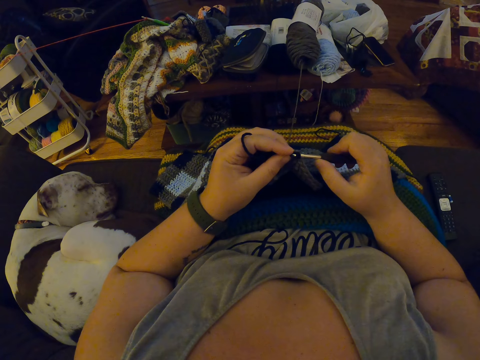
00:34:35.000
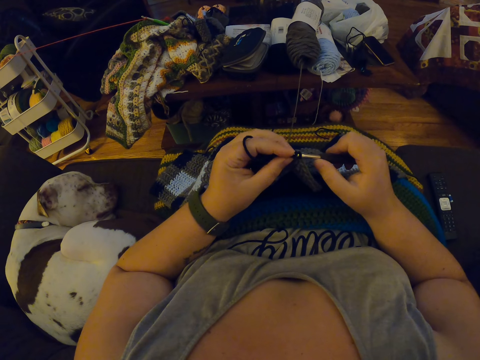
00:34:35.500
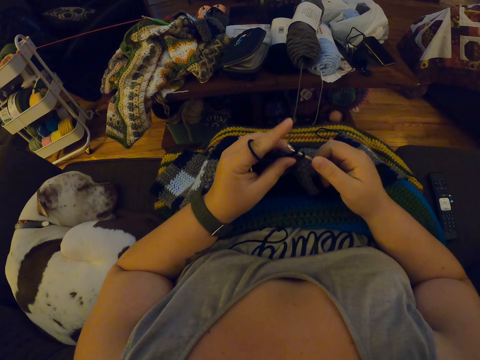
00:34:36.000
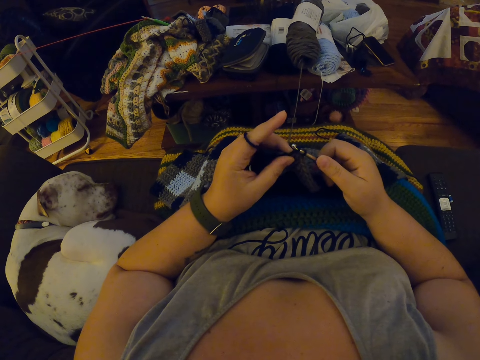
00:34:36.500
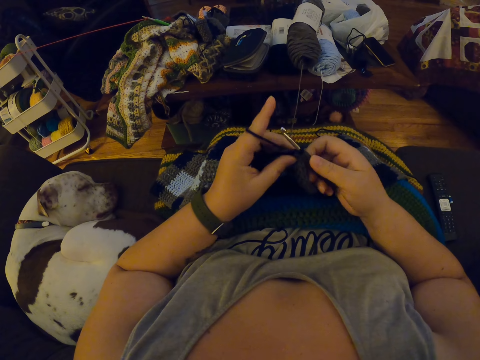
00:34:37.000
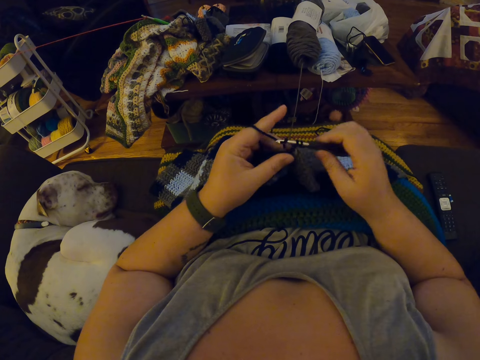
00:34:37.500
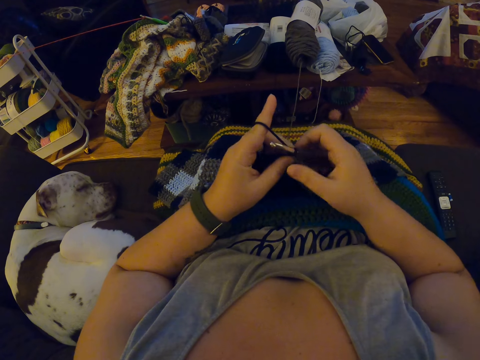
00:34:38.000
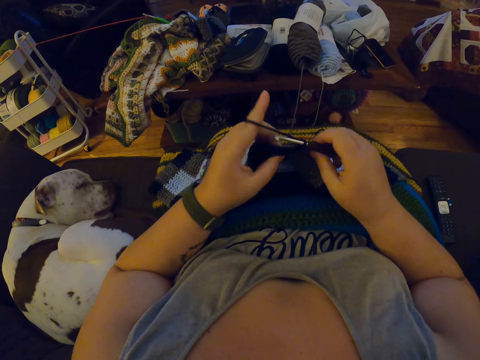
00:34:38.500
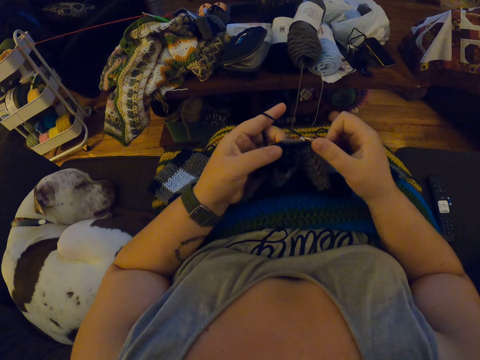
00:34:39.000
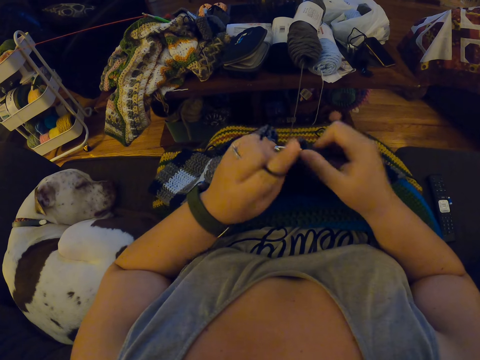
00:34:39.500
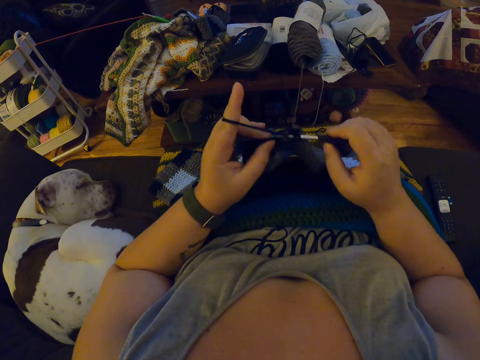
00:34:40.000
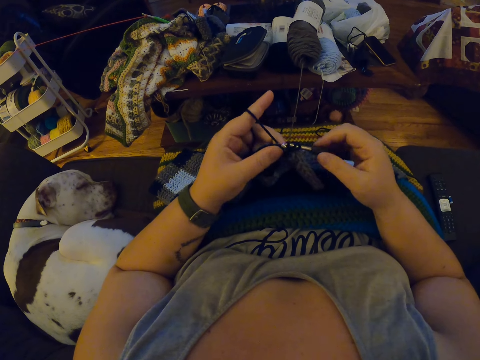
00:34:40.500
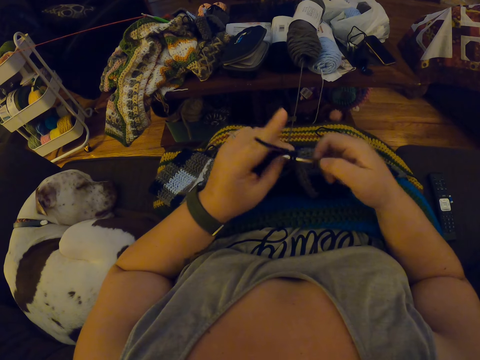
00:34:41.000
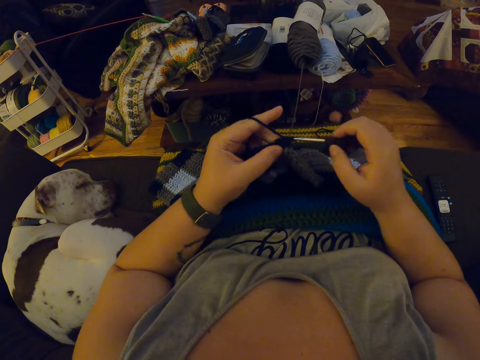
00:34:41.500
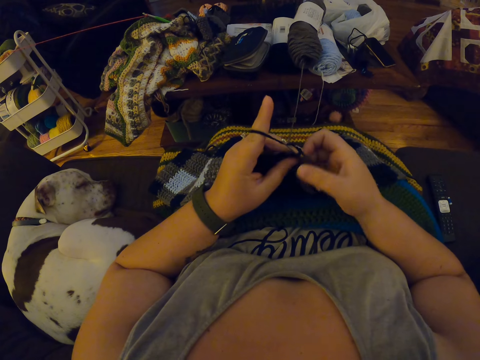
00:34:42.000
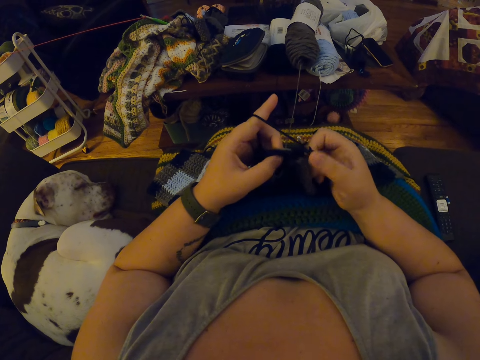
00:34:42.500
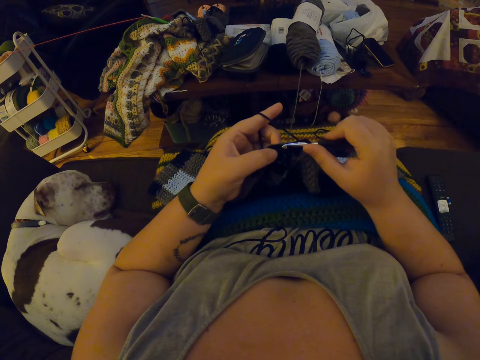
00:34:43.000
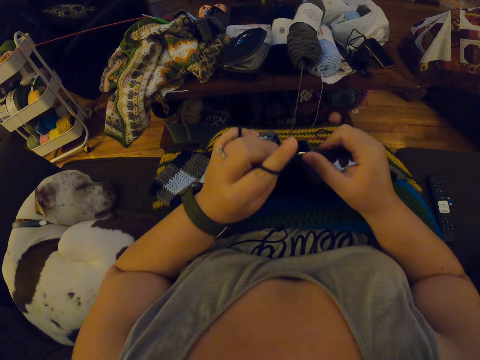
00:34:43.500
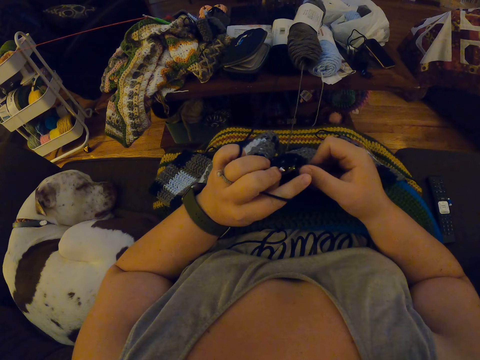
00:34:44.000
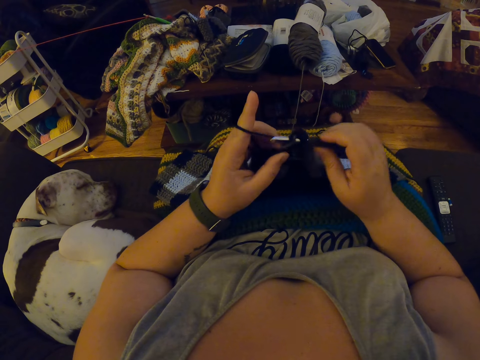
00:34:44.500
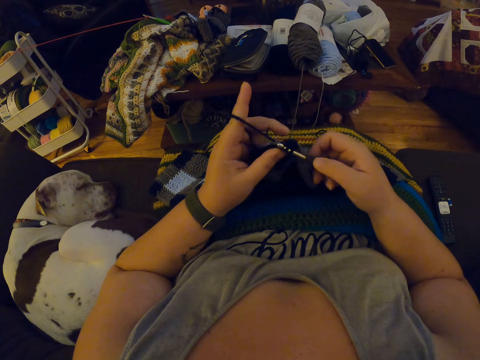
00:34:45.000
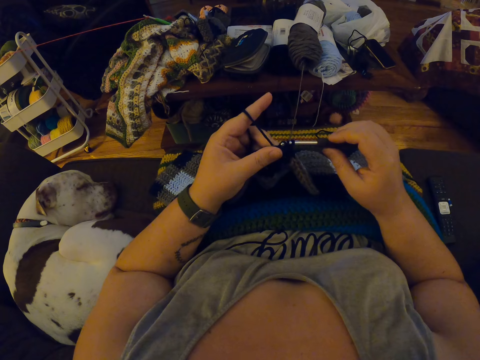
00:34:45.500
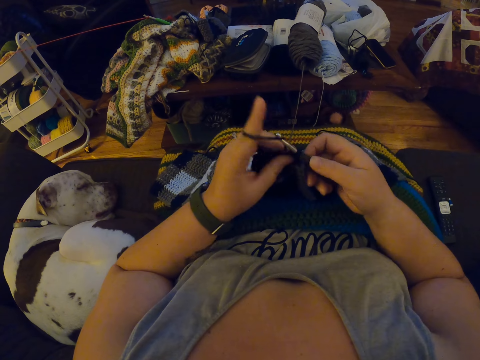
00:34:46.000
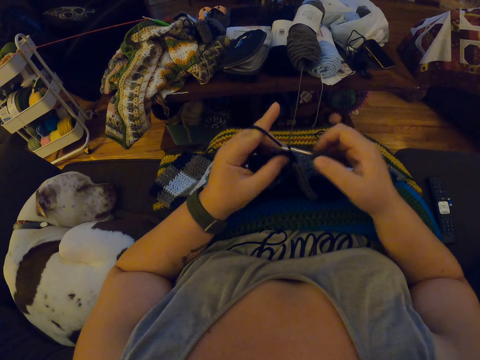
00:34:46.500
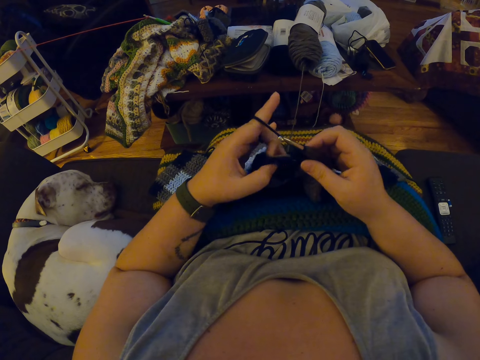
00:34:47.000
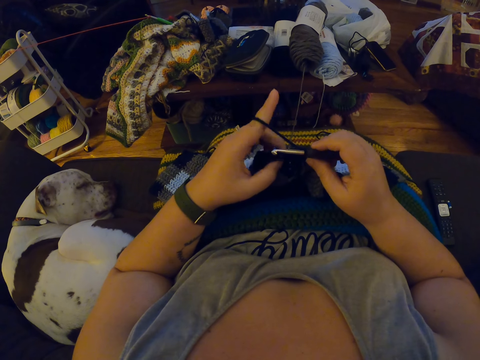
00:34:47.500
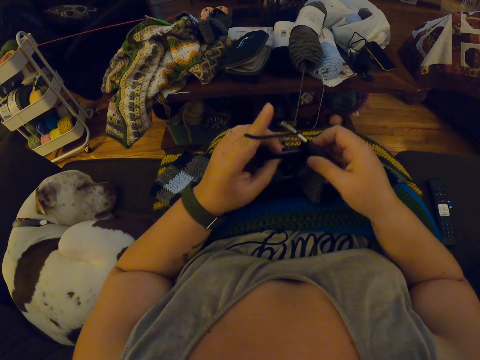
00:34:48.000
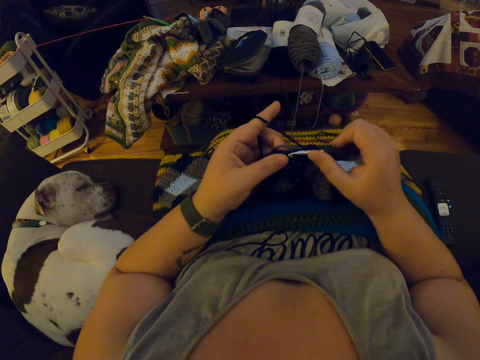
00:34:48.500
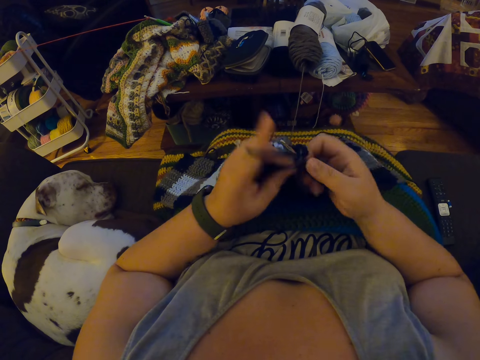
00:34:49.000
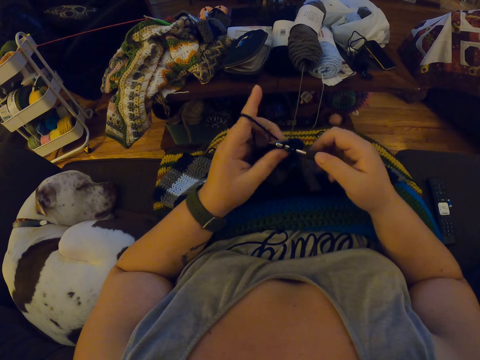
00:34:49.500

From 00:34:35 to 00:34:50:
The camera wearer turns the garment. They lift the garment.

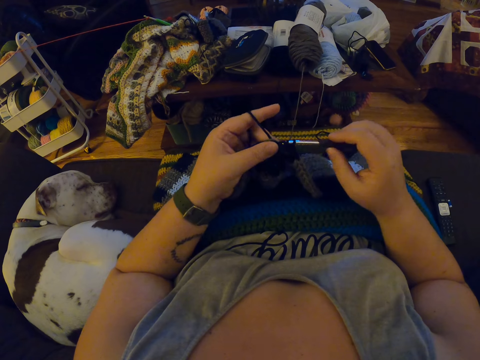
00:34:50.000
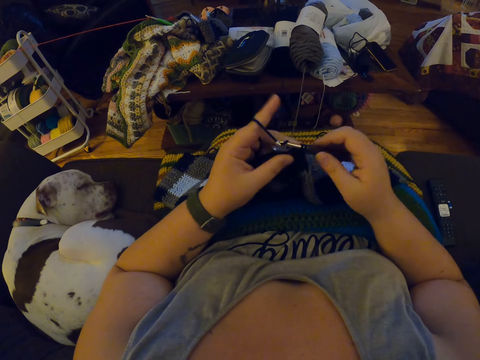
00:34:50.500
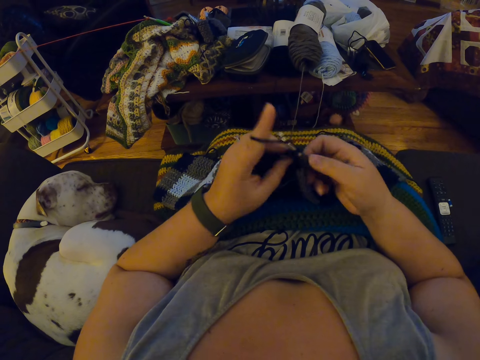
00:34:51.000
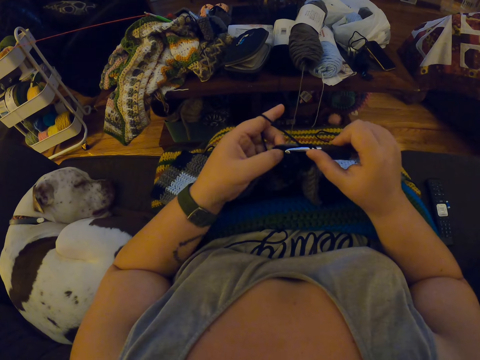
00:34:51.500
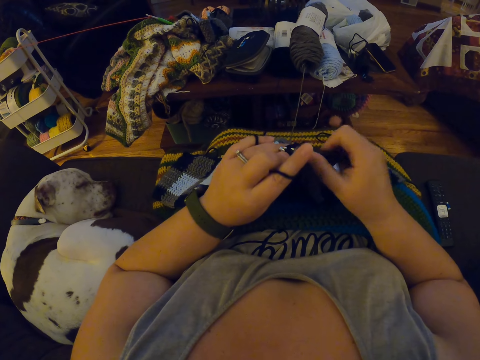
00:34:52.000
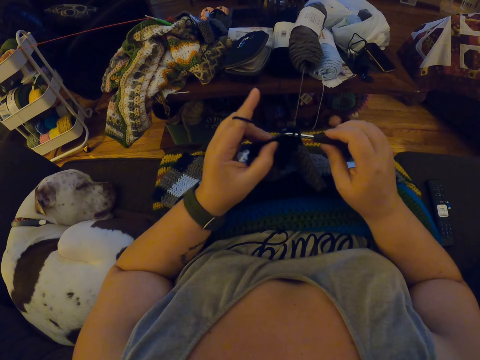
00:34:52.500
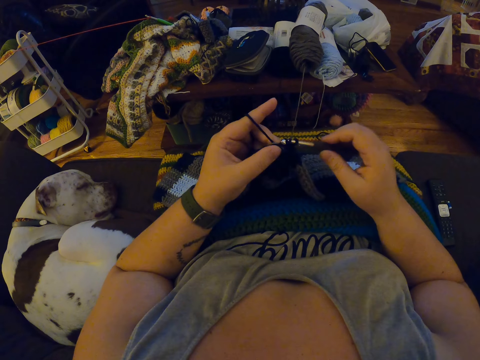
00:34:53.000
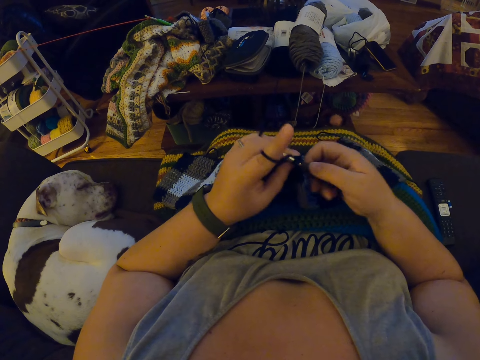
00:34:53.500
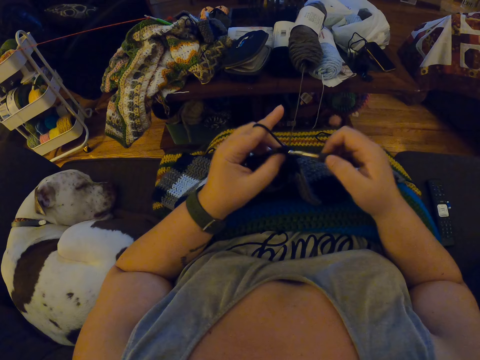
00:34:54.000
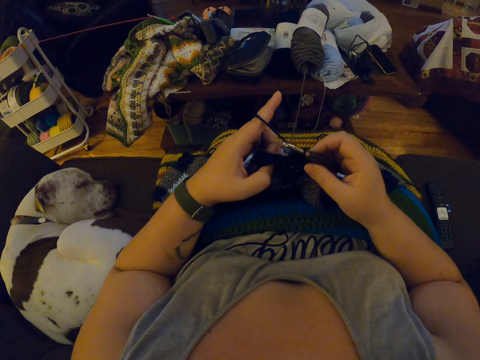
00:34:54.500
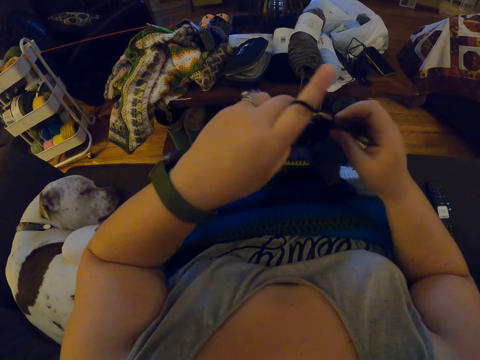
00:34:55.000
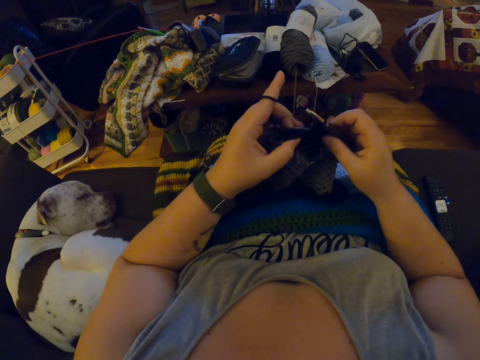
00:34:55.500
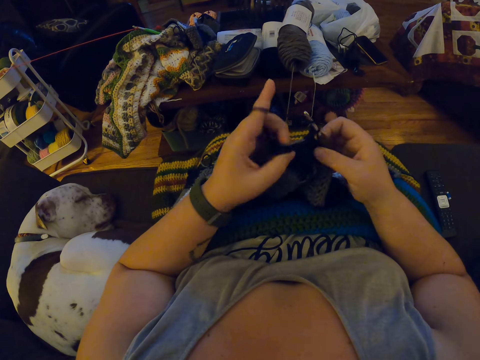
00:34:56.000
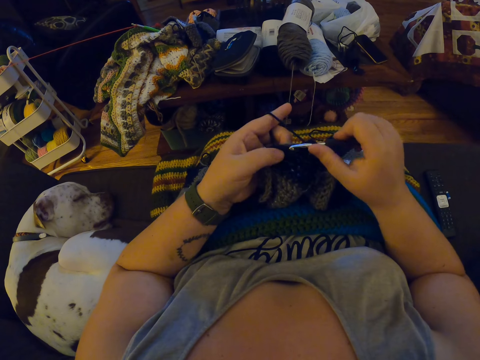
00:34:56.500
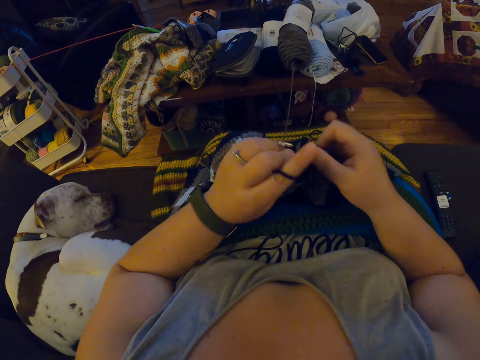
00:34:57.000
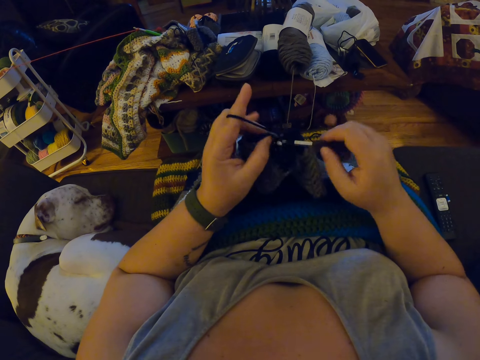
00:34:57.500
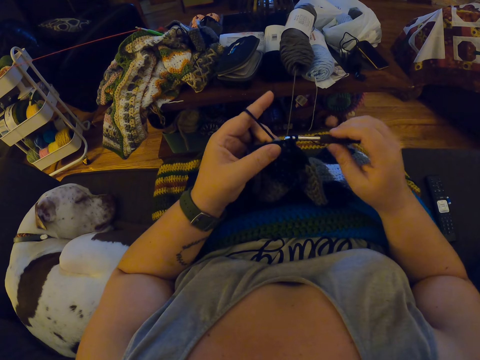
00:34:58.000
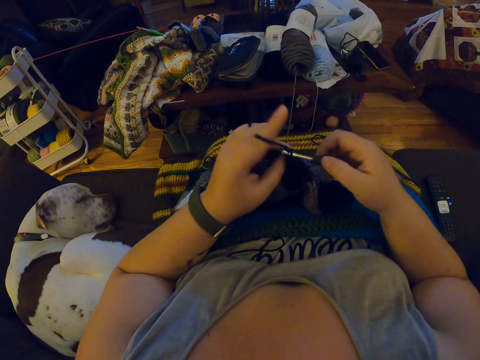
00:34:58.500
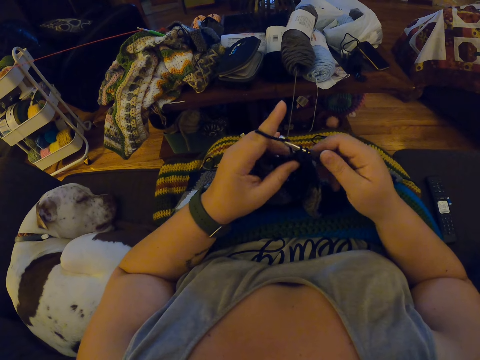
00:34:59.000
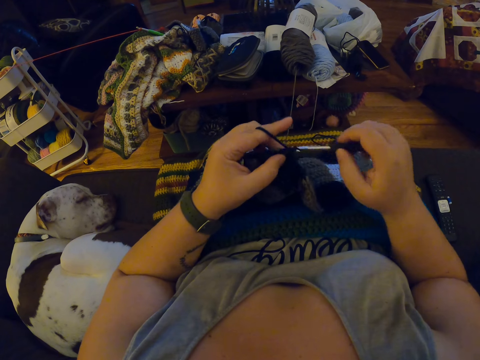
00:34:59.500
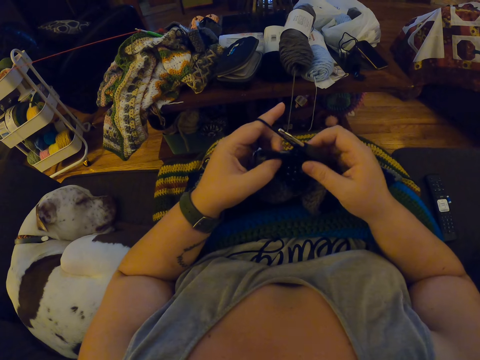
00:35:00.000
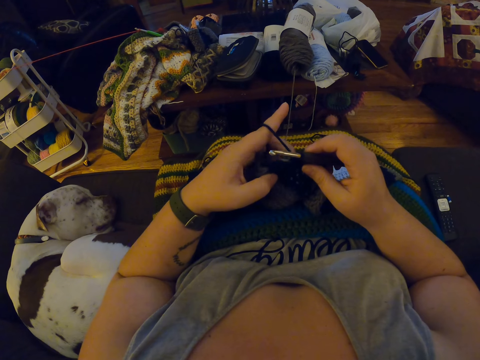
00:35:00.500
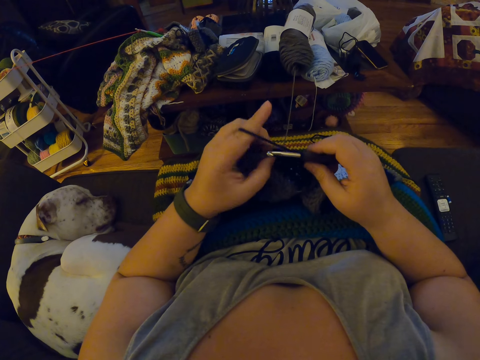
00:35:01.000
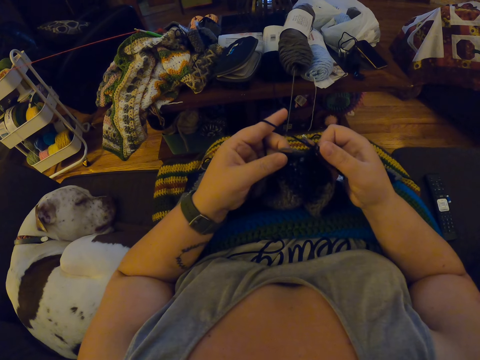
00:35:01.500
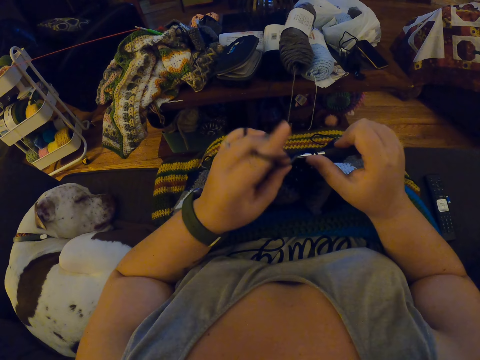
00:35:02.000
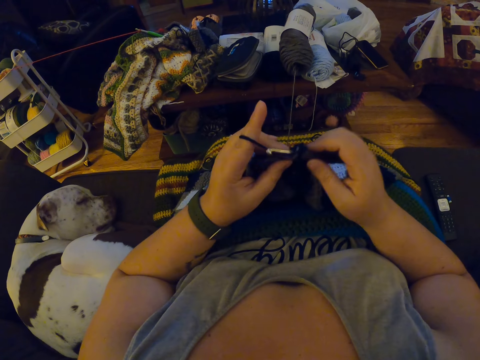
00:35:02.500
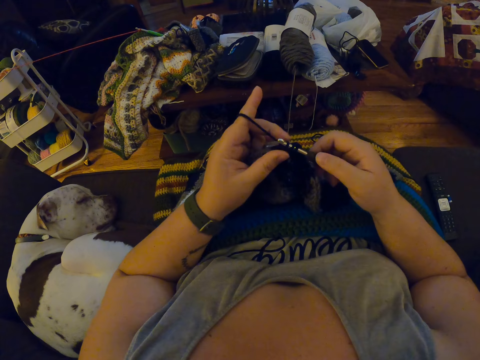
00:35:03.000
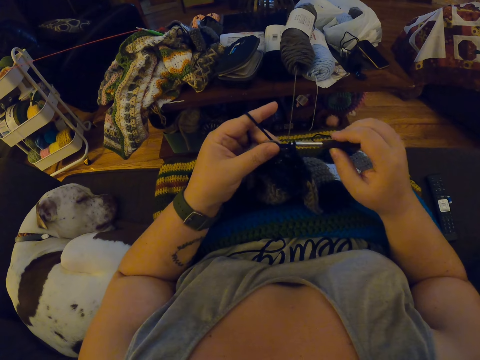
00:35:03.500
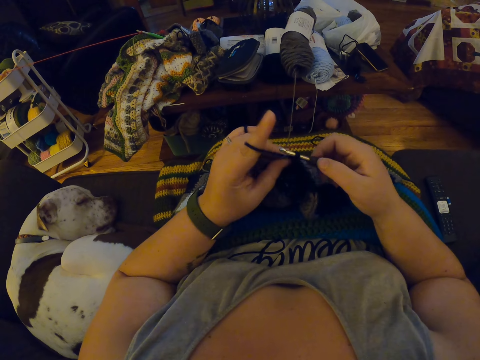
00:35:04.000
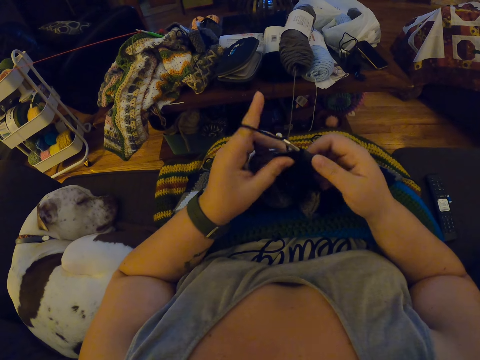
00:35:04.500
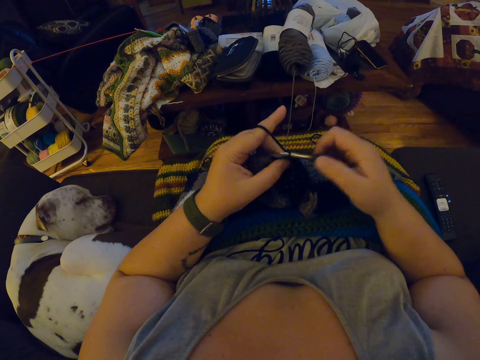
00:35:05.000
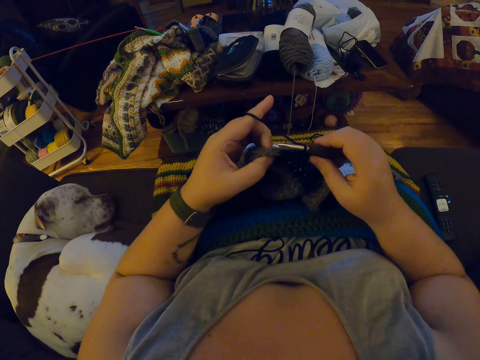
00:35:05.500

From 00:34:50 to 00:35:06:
The camera wearer raises the crochet briefly. She resumes crocheting the yarn. She scratches the crochet with her left fingers briefly. She resumes crocheting the yarn.
